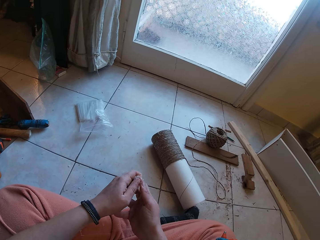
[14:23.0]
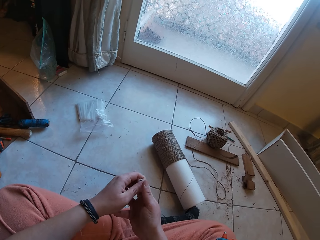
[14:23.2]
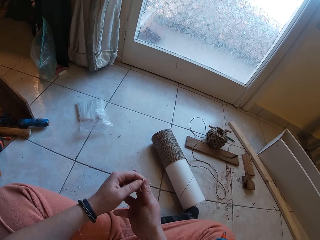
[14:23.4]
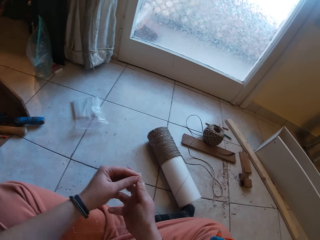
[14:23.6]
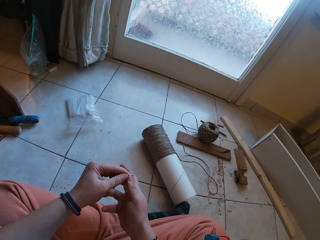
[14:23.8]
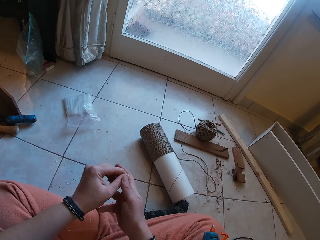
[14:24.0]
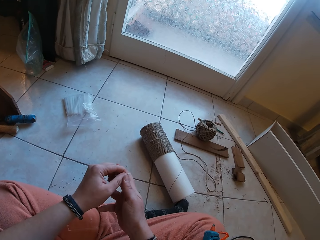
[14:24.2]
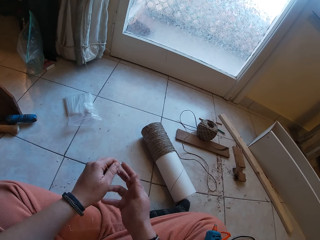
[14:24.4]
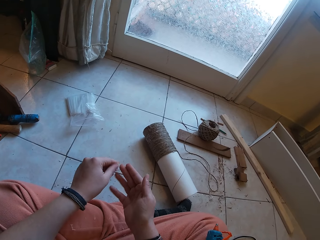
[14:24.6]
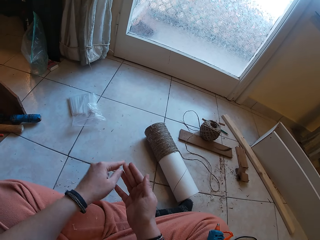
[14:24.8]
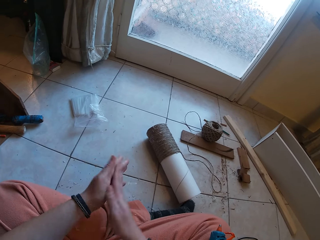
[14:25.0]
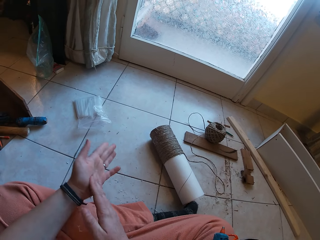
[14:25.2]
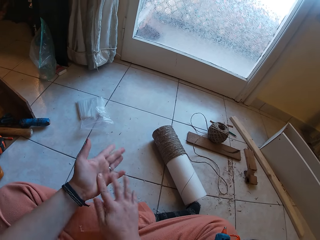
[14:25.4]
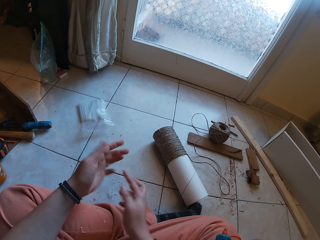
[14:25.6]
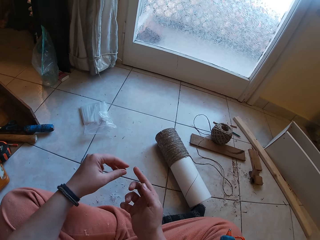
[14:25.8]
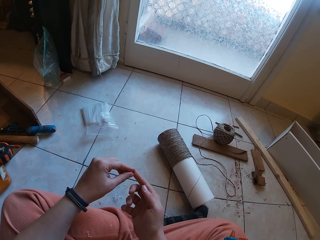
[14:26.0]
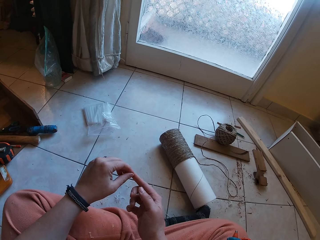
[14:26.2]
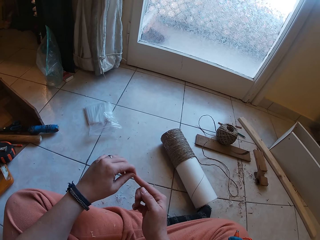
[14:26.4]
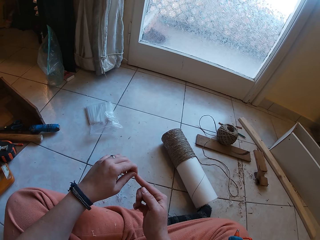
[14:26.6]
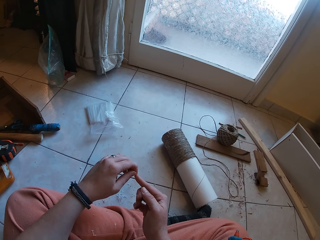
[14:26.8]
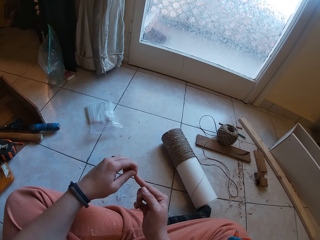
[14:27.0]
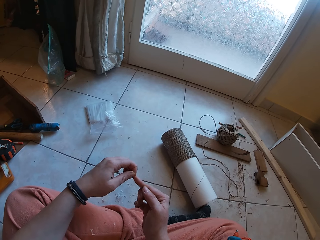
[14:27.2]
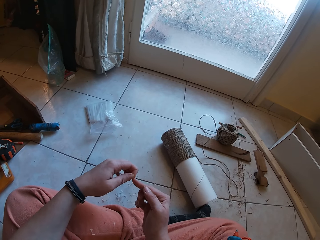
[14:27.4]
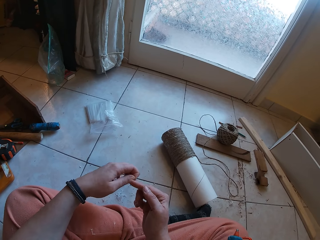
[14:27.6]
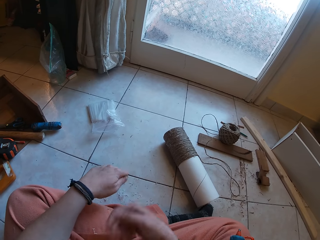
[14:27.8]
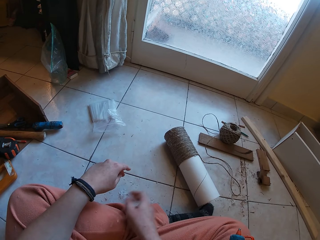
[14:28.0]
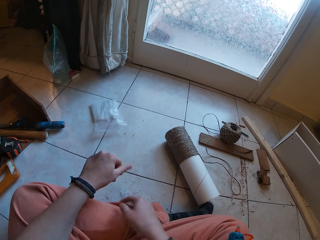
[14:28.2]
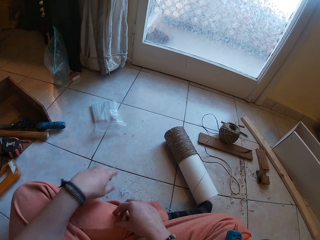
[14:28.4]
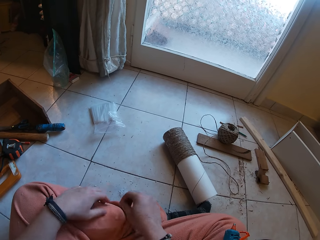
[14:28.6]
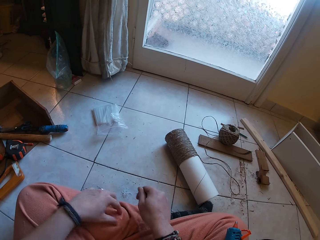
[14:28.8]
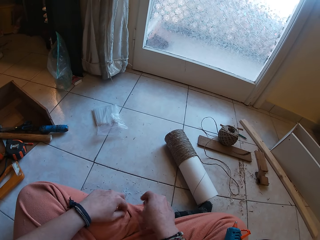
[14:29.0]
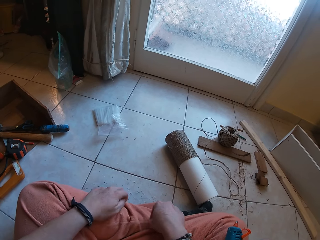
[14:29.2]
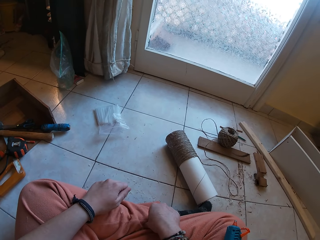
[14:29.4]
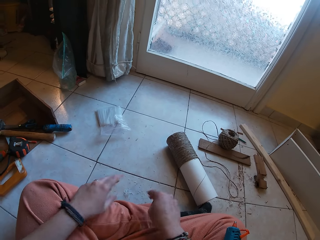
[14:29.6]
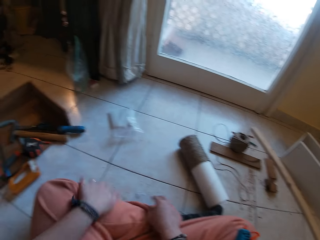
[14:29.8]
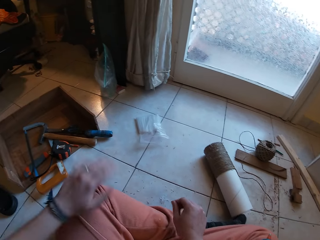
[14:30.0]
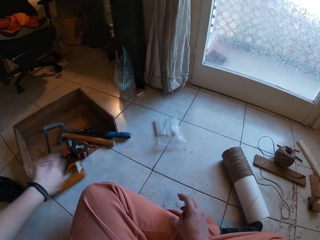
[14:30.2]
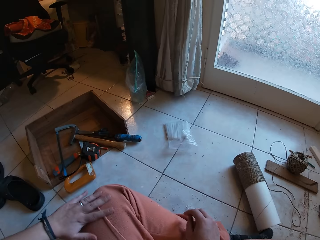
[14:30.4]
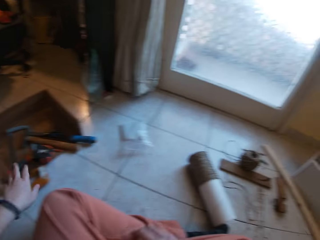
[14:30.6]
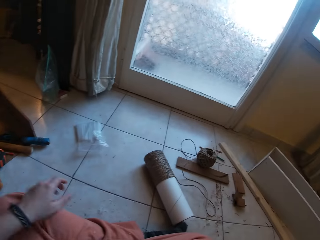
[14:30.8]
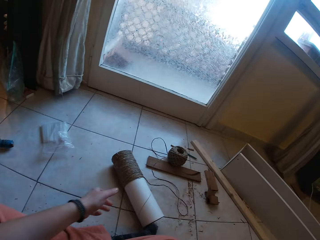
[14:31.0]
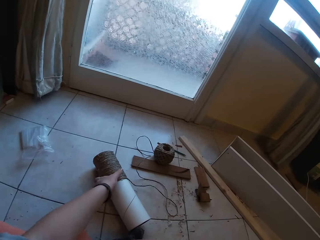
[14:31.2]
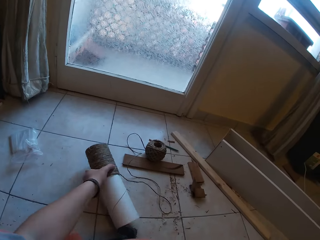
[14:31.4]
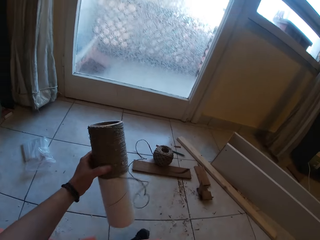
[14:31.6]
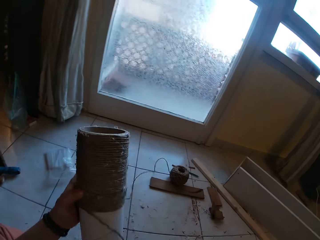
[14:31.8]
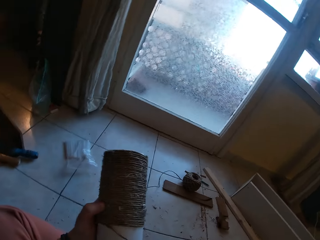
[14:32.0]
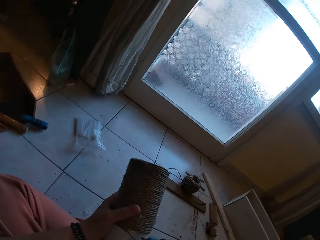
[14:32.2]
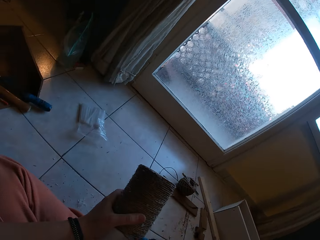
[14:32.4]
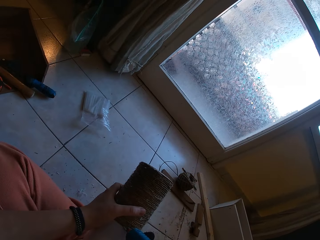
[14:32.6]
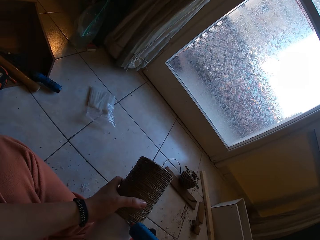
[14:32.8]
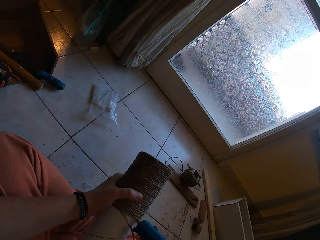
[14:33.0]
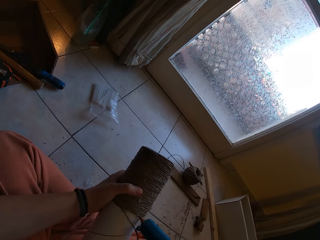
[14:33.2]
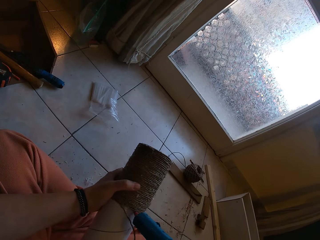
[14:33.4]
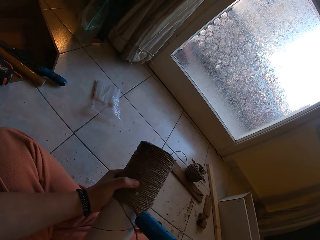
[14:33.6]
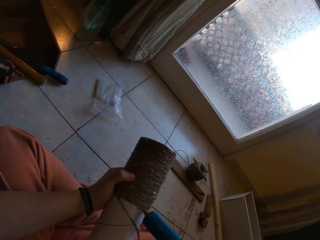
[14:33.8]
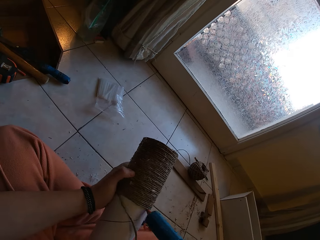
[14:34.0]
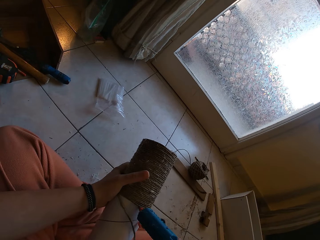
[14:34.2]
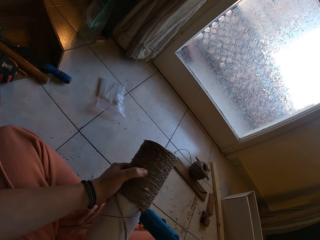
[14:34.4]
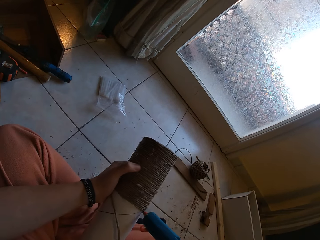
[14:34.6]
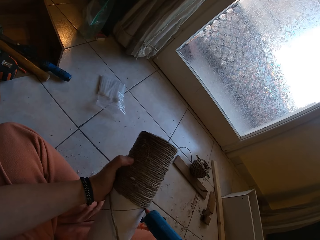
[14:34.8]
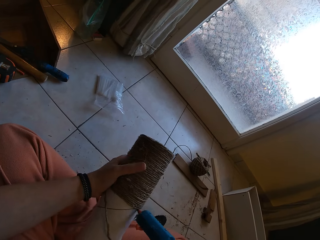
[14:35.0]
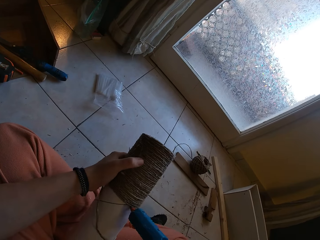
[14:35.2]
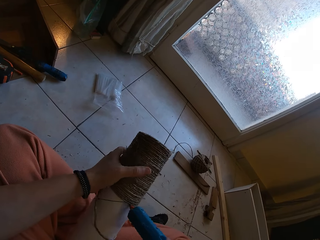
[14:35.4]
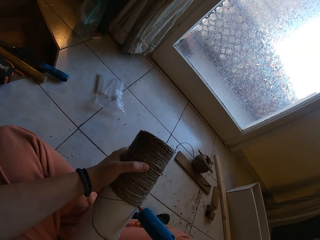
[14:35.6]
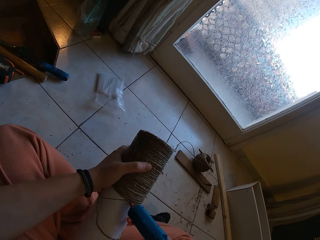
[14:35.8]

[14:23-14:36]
The camera wearer rubs both hands together. He picks the gum from his right hand with his left hand. He dusts his cloth with both hands. He picks the cardboard tube from the floor with his left hand. He applies glue from the glue gun in his right hand to the cardboard tube in his left hand.

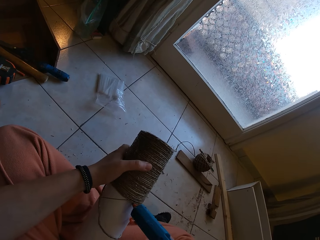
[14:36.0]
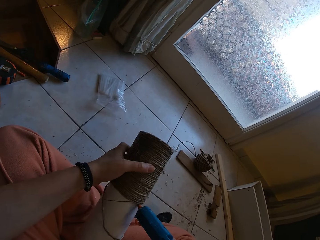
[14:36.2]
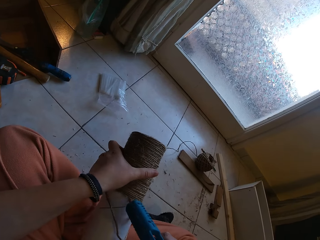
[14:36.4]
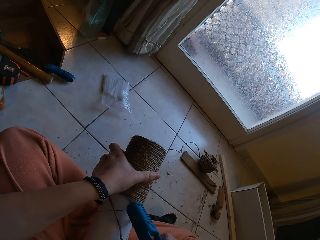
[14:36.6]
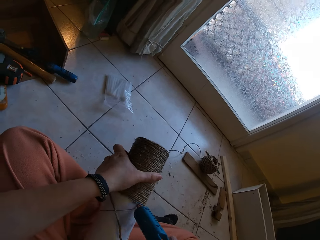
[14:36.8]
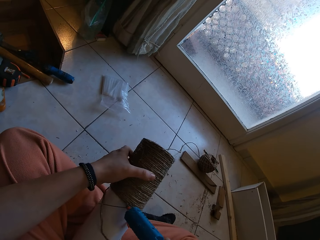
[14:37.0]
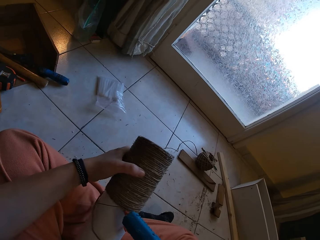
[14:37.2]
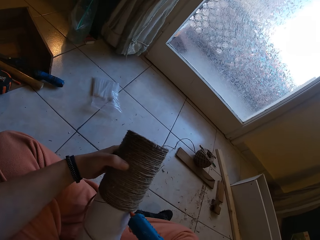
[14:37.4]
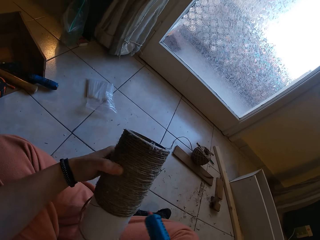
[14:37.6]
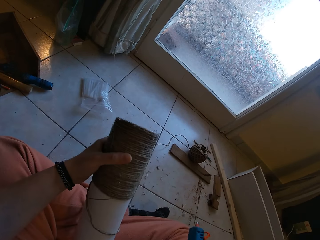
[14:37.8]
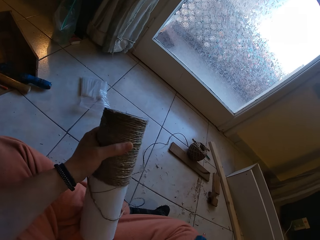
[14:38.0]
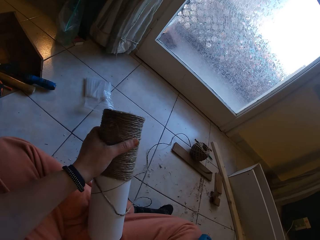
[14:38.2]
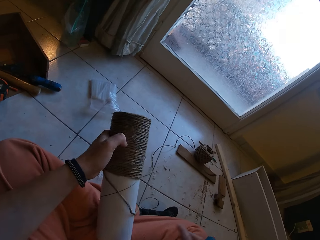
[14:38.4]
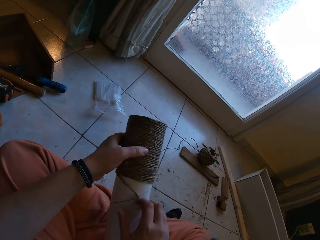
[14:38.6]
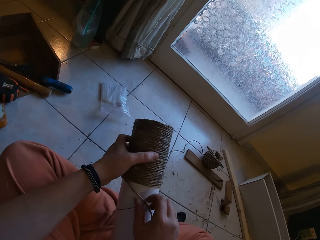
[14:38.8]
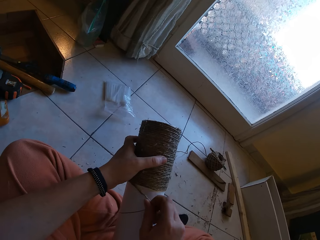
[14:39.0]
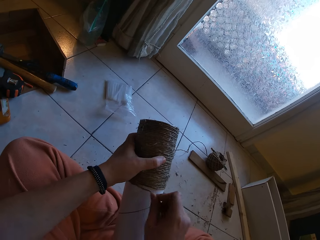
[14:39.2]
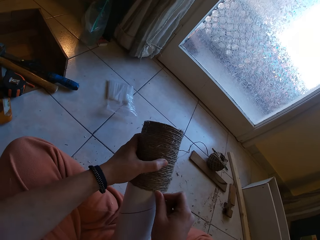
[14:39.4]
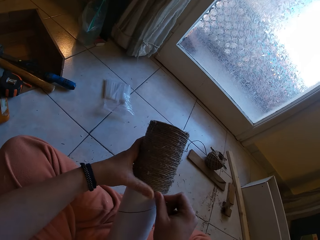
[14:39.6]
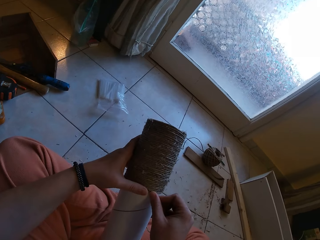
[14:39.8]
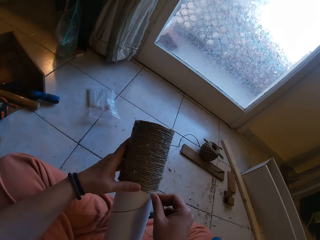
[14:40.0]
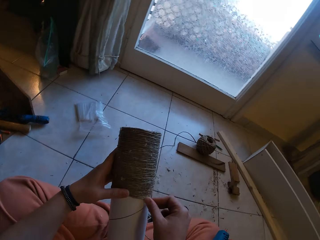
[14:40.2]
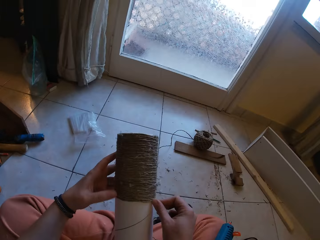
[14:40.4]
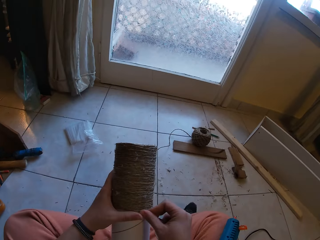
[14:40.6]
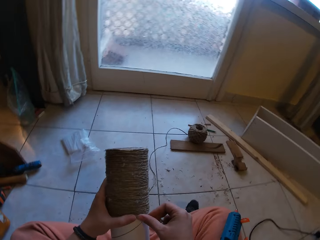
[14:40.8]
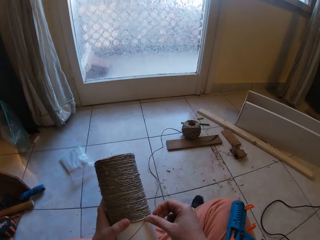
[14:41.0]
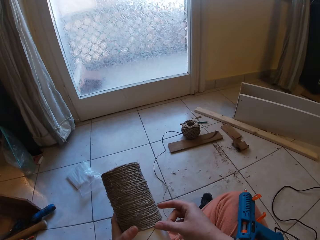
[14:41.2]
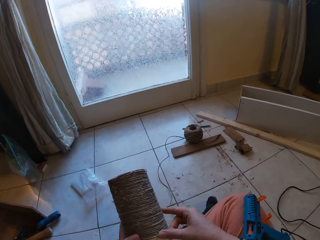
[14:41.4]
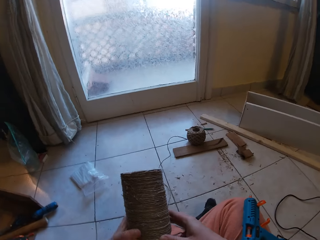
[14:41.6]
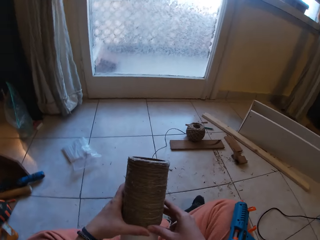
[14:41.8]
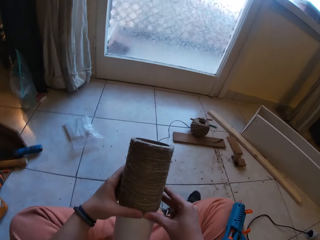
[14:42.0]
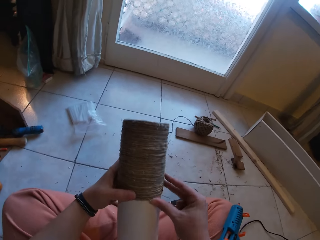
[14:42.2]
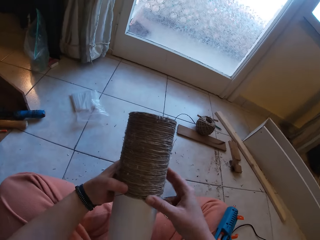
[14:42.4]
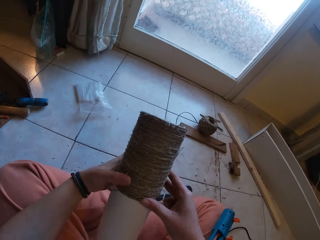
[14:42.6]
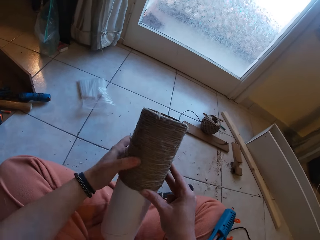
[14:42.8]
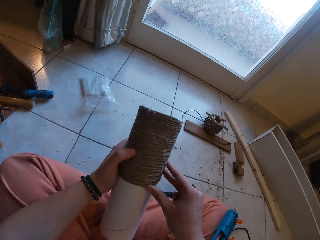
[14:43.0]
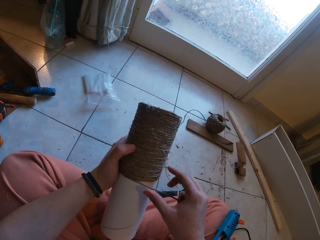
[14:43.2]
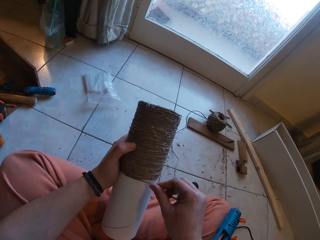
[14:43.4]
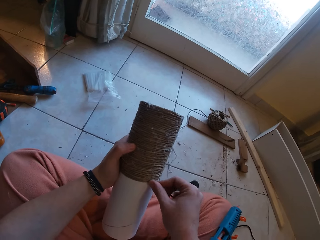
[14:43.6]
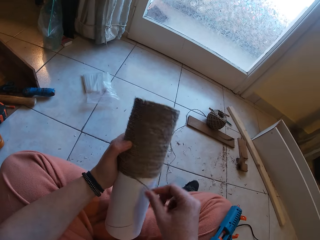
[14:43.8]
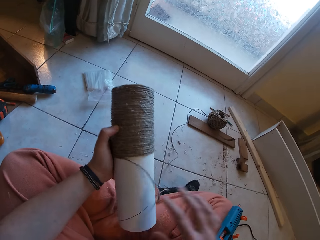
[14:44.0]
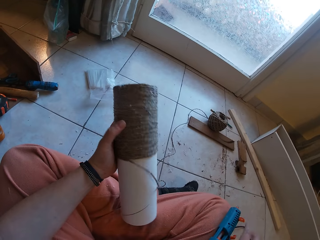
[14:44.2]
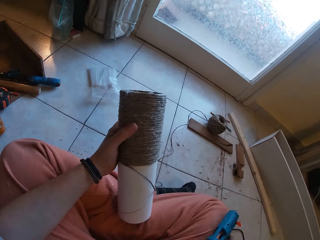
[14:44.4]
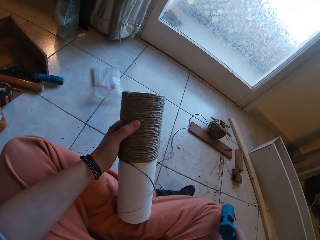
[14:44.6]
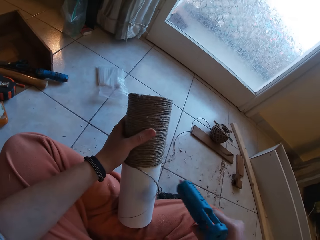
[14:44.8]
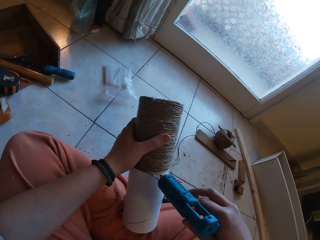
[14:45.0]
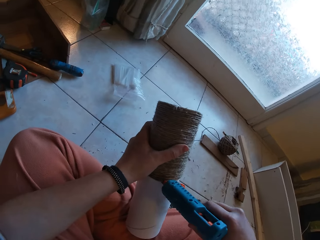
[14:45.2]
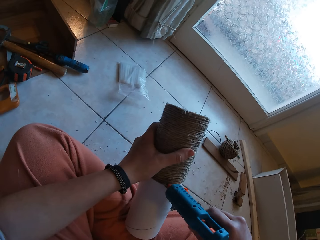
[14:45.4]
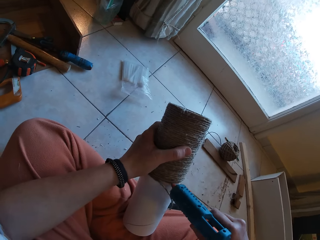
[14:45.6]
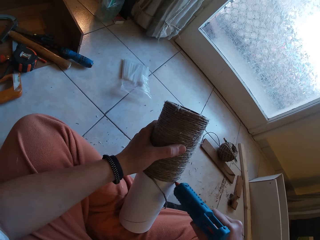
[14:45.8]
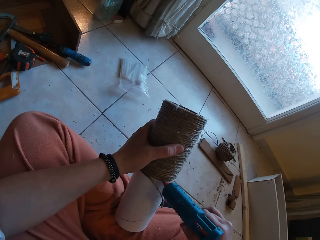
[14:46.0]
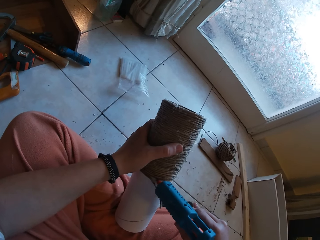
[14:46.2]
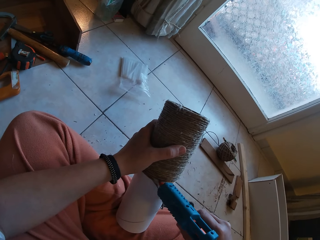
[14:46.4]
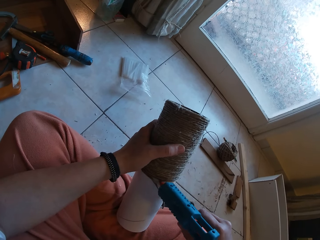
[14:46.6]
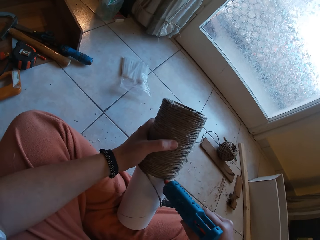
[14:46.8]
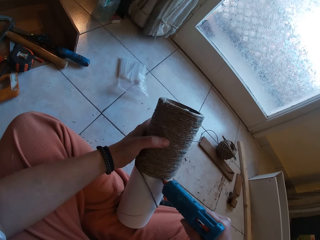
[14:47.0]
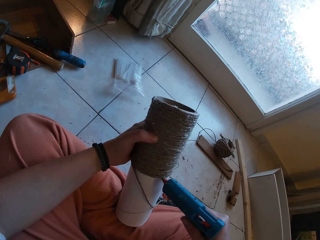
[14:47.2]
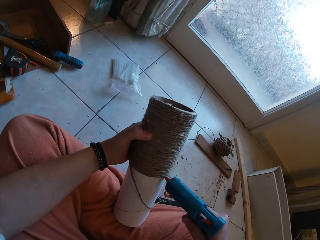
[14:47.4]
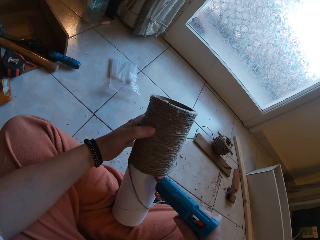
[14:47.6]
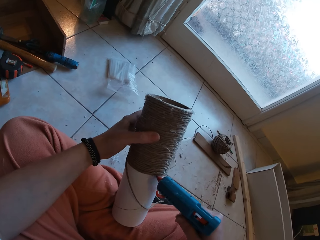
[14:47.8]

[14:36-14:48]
The camera wearer drops the glue gun on his right leg with his right hand. He wraps the rope around the cardboard tube with his right hand. He picks the glue gun from his right leg with his right hand. He applies glue from the glue gun in his right hand to the cardboard tube in his left hand.
